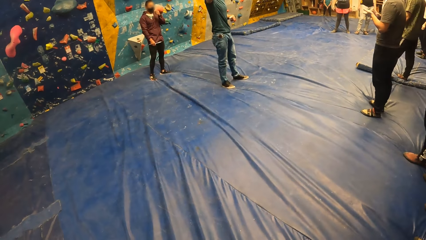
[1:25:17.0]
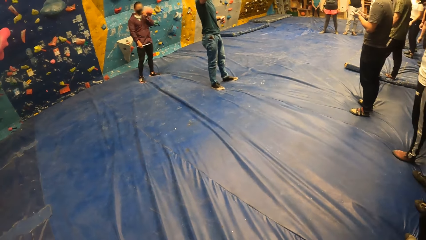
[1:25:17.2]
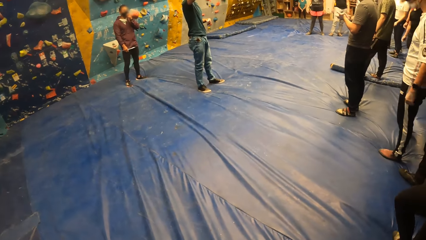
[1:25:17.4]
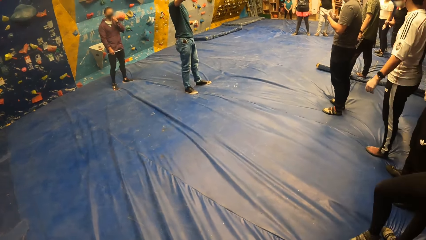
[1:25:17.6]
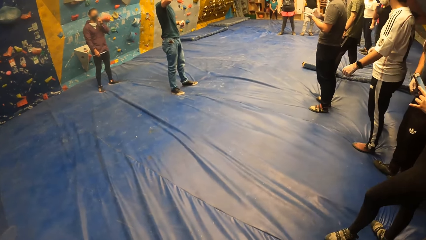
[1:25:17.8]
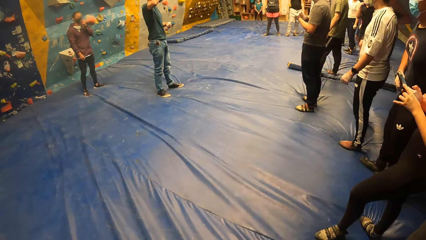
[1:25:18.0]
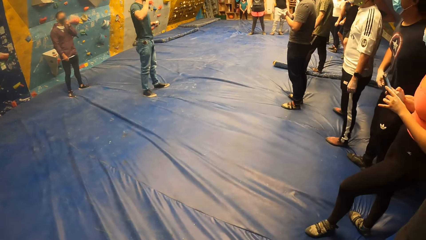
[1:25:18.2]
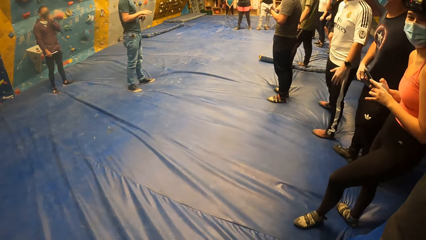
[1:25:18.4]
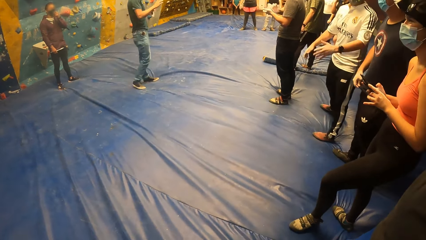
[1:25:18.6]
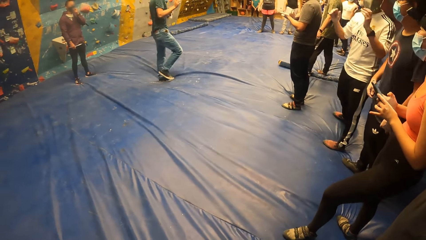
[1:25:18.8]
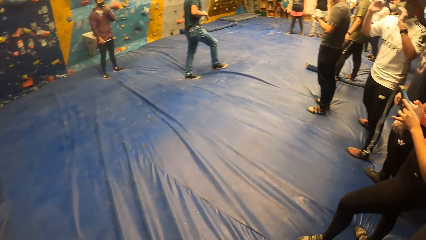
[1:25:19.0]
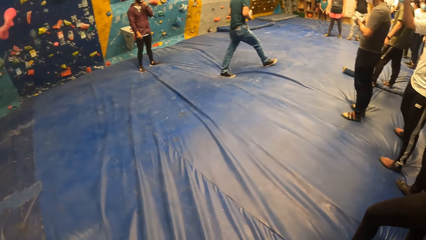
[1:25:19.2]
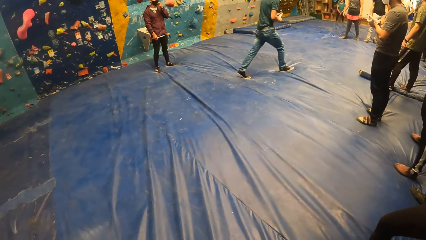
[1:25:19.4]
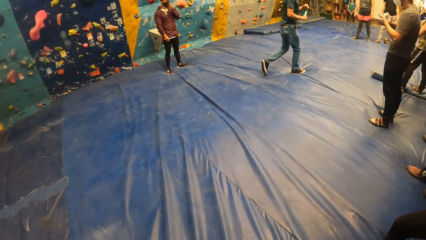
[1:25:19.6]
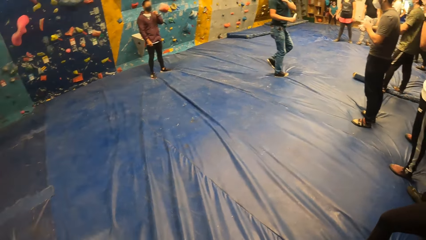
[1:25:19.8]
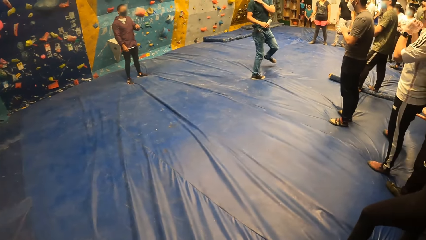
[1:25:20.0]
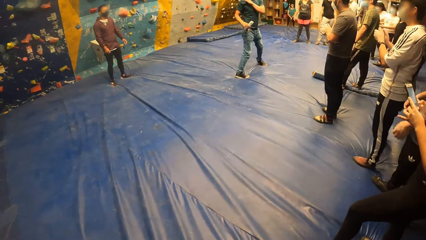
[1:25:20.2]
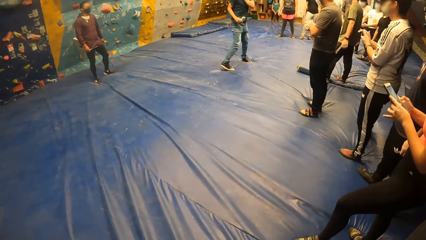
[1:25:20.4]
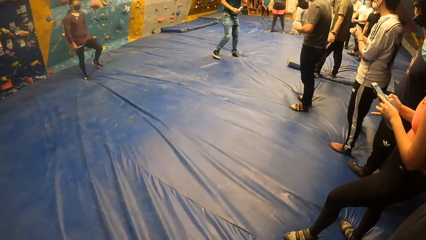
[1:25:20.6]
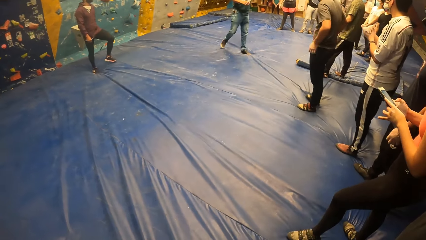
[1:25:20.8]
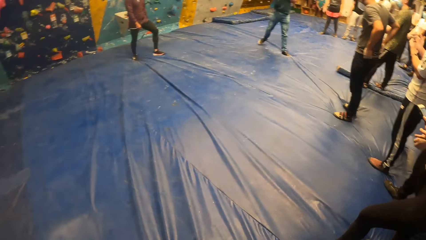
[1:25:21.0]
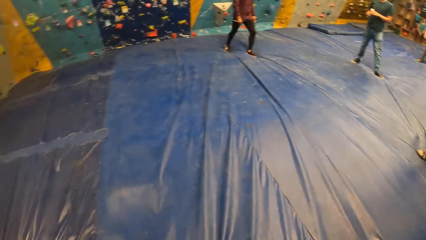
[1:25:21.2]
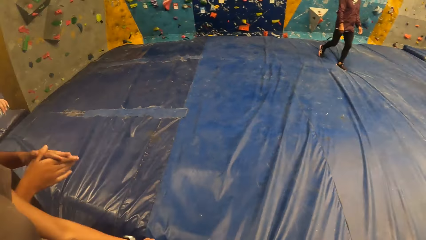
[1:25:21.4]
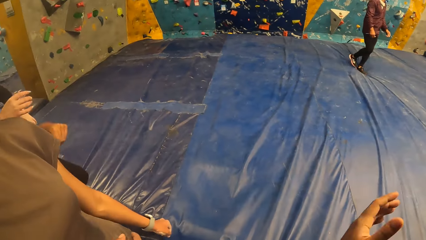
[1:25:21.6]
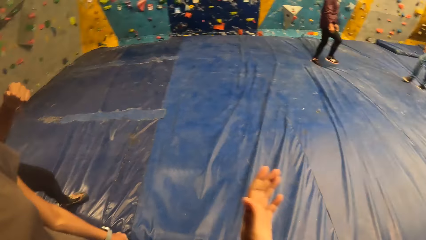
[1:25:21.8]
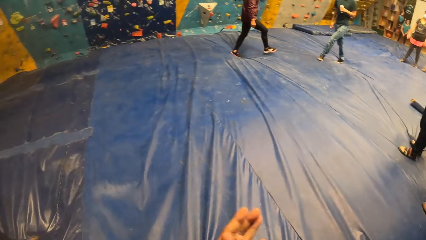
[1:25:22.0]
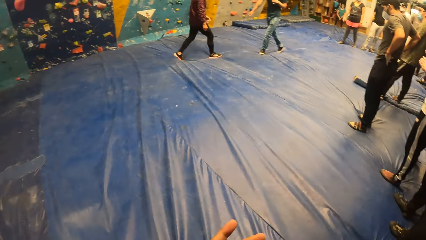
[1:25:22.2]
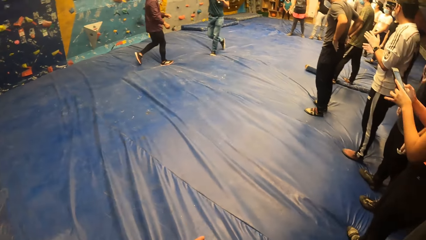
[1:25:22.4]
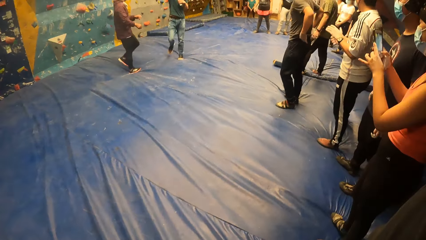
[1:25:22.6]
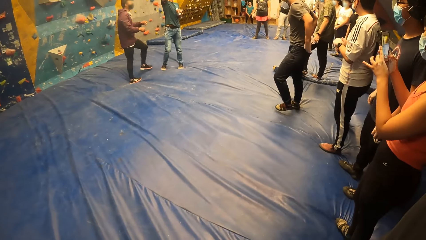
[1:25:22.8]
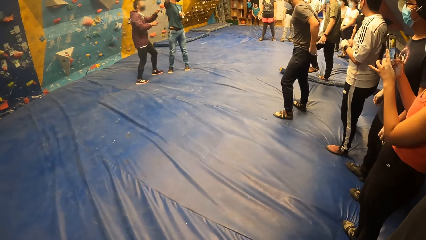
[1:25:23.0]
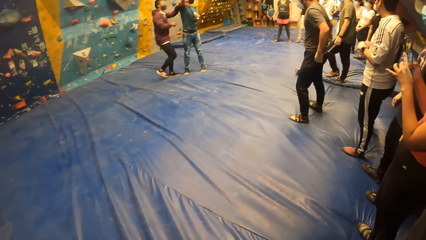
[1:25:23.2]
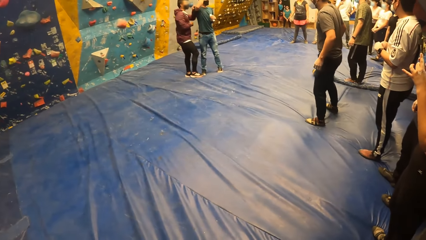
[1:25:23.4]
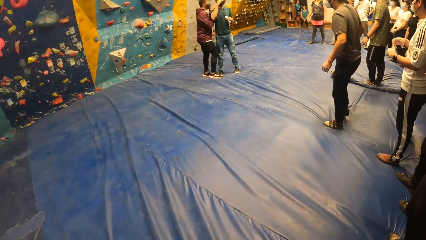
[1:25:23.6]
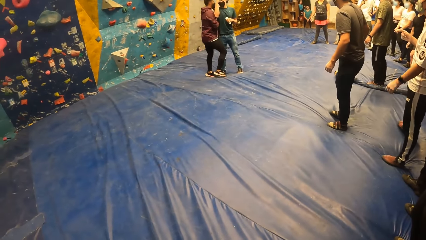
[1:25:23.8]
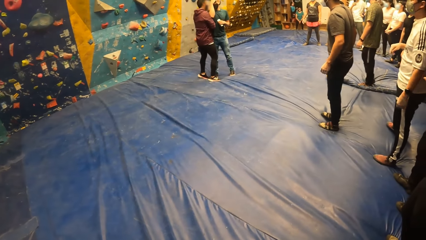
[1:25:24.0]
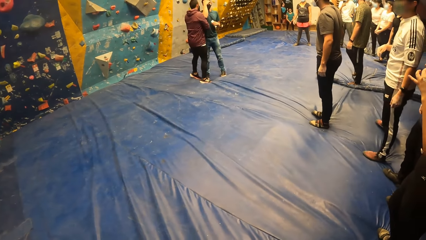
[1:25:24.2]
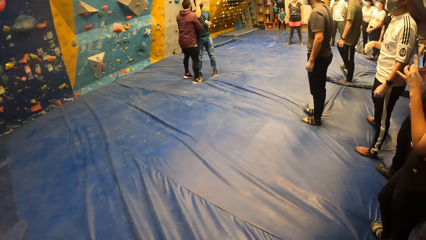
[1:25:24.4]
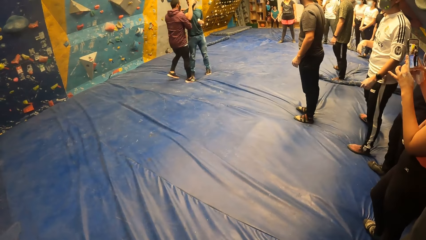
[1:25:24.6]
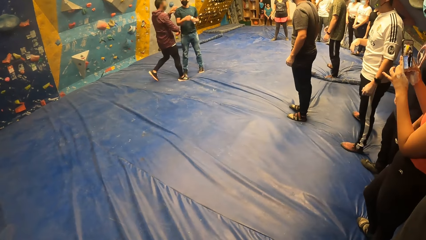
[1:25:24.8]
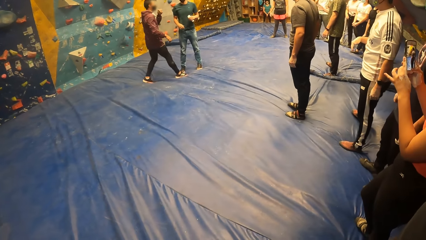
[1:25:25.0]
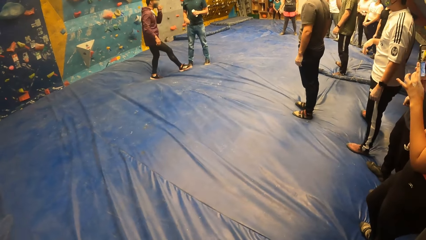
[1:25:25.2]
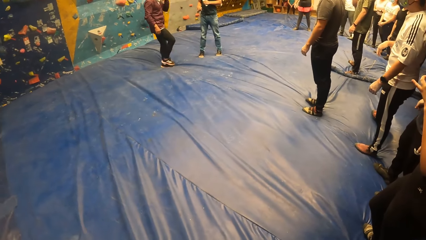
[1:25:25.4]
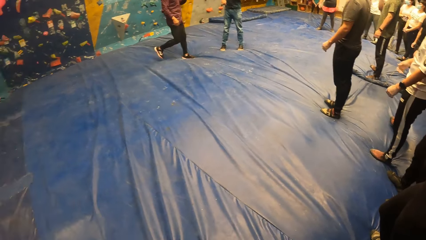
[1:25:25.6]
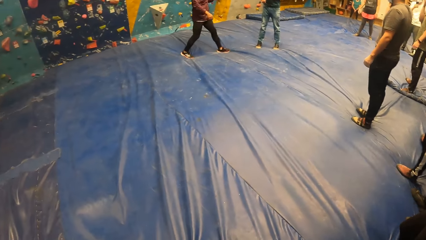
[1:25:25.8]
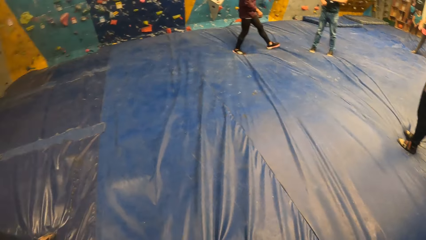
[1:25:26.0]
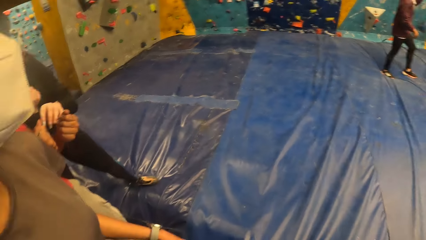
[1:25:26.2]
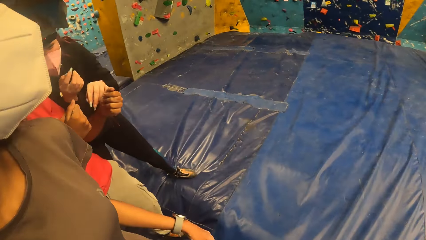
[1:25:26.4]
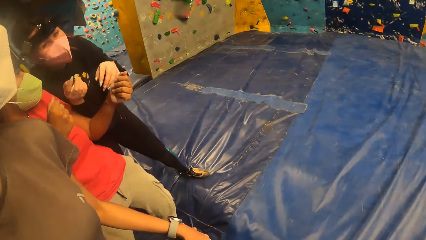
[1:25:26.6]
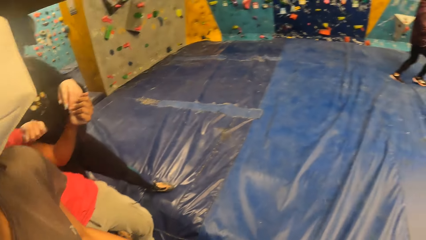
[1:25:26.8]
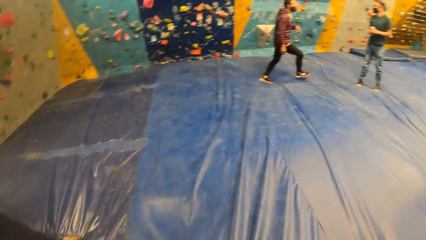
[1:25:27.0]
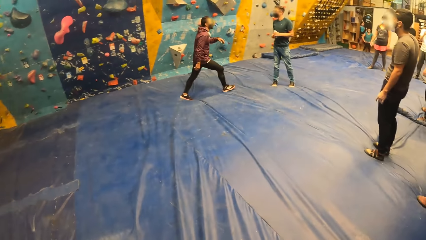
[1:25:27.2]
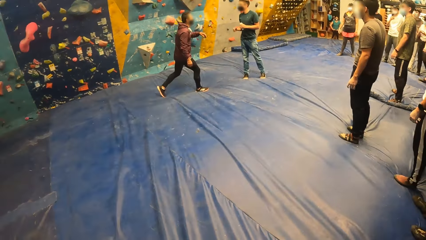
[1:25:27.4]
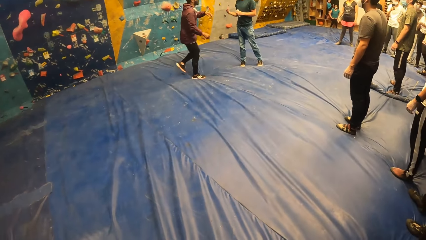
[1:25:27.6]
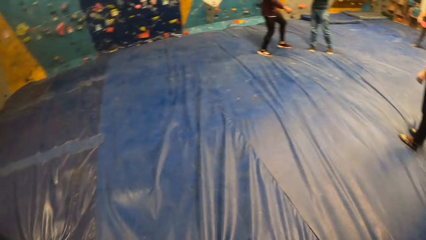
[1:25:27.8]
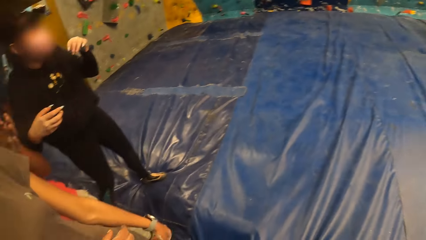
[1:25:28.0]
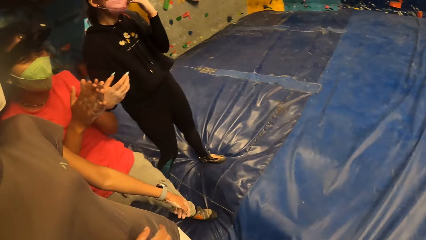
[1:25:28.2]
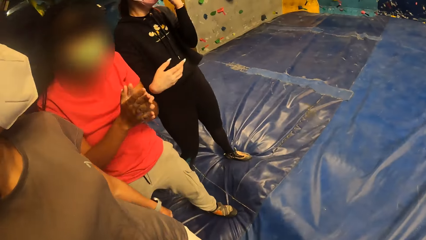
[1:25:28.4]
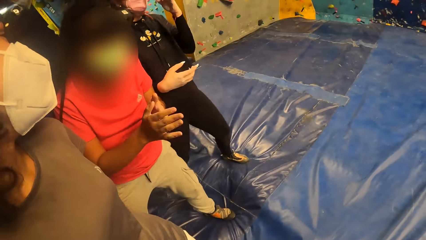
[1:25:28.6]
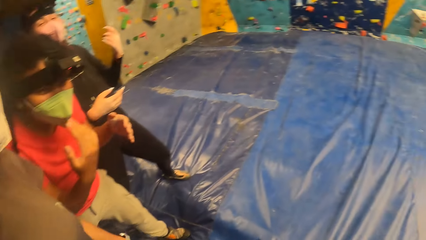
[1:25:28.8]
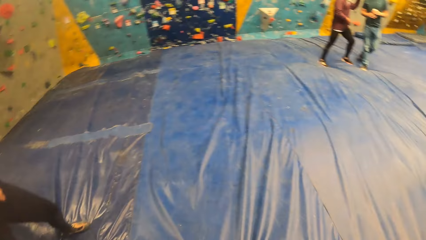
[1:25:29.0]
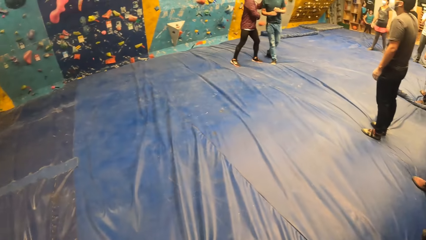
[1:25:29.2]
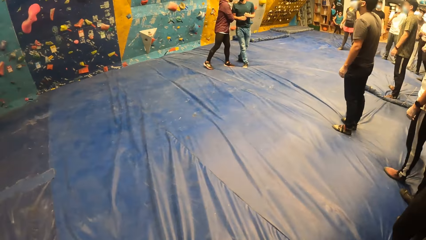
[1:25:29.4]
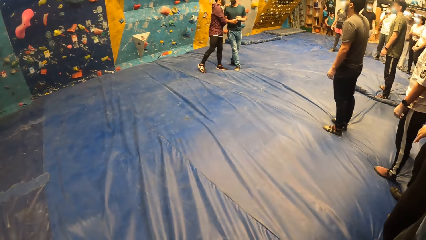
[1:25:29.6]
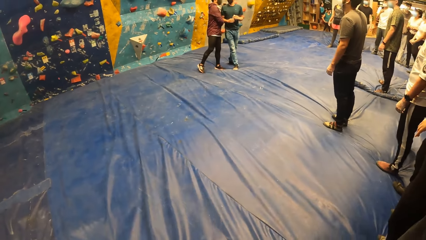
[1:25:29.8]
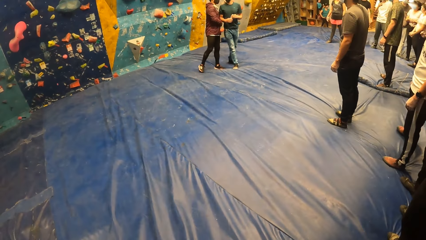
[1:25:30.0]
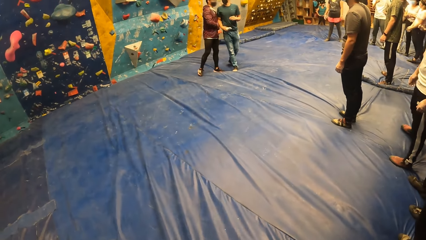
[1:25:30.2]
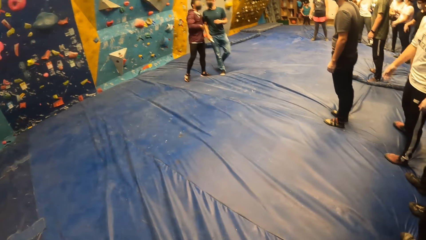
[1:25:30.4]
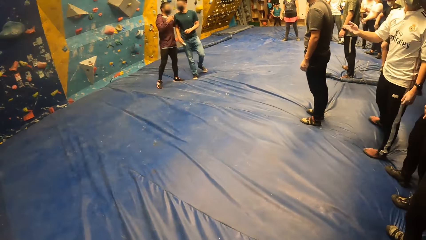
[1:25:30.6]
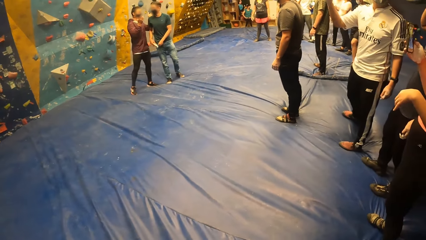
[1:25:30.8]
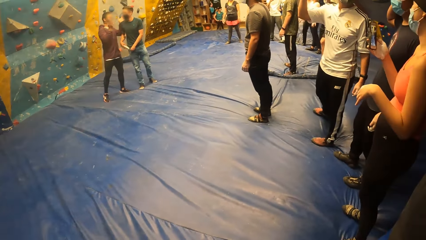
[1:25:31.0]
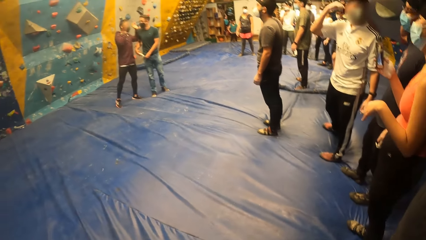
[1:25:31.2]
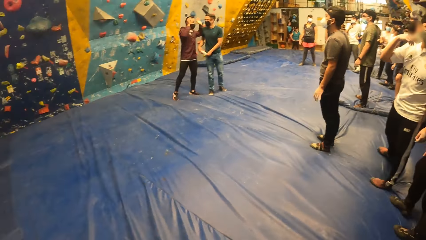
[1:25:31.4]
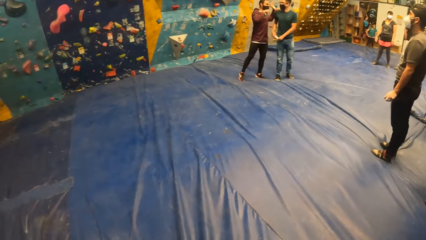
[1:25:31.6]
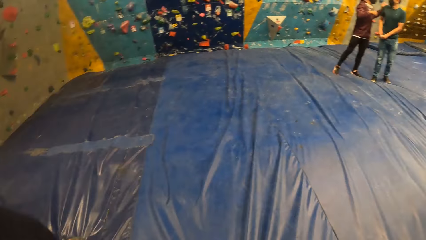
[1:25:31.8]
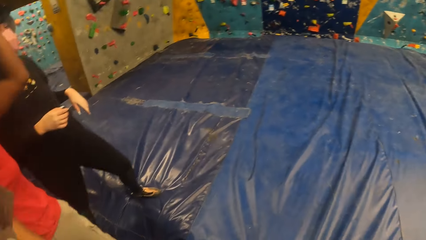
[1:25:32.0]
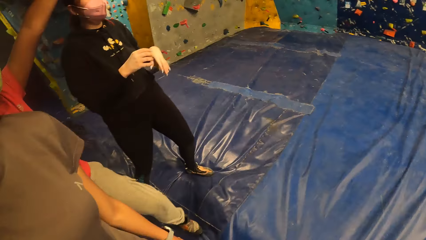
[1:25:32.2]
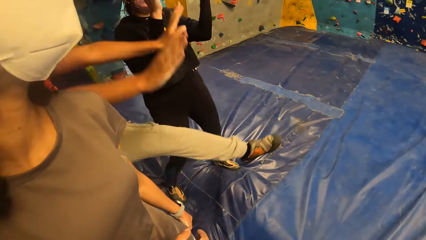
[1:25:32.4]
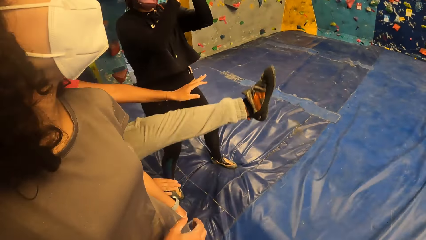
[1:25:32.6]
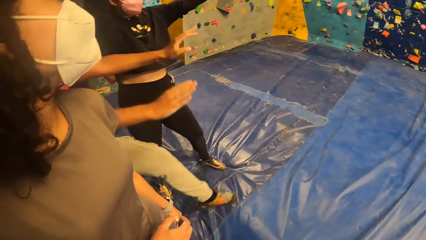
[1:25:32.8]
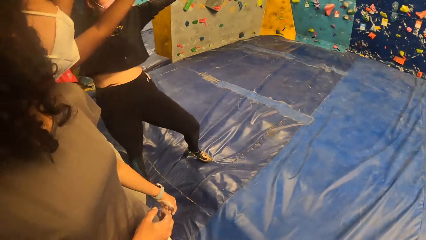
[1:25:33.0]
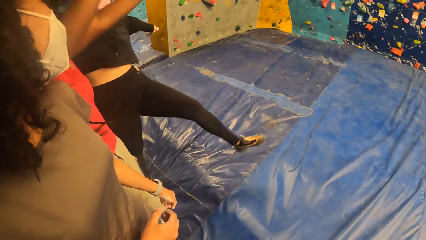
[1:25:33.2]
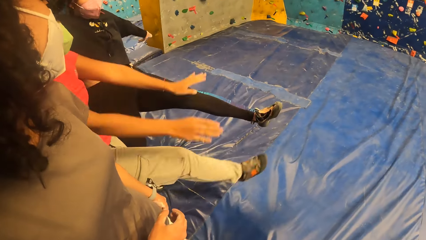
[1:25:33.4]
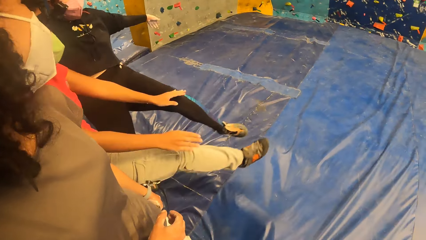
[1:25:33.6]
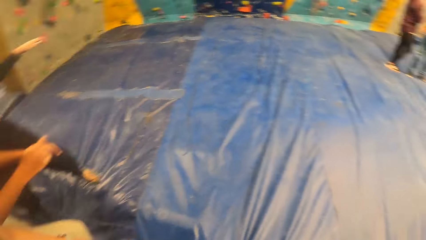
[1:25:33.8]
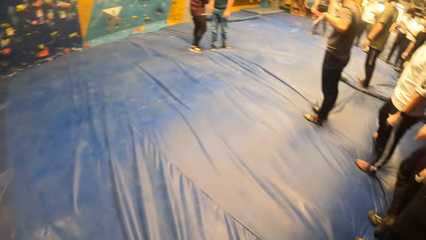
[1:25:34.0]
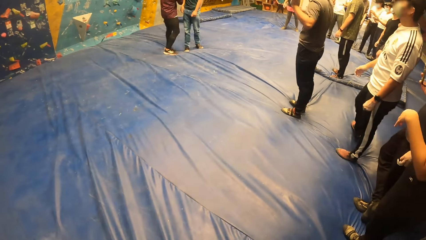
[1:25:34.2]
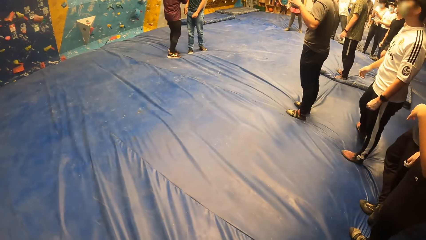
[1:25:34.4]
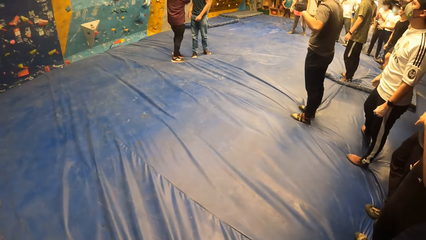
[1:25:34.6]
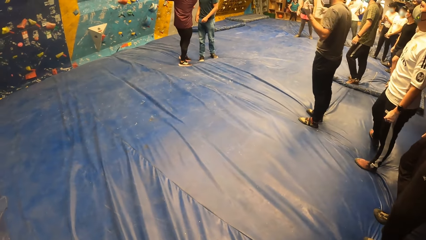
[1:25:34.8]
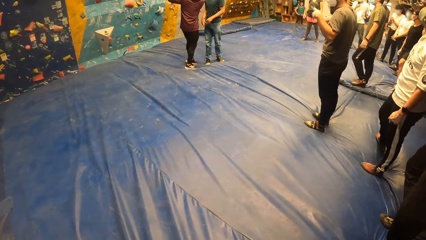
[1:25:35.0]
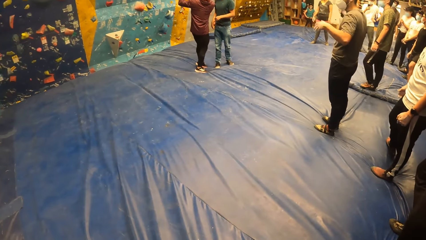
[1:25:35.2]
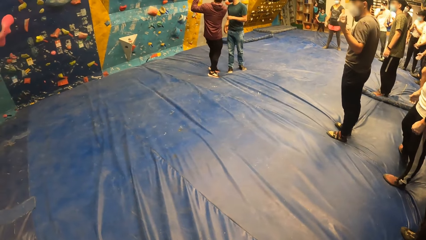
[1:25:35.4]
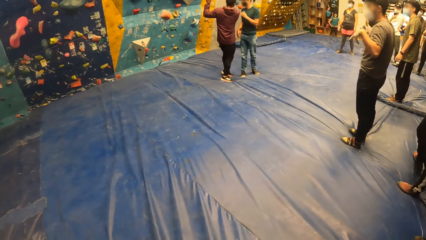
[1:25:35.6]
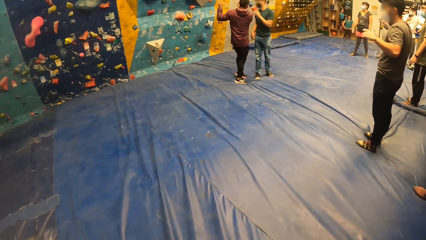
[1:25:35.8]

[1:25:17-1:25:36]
The man interacts with another man. The other man covers his face with his right hand. The first man adjusts a nose mask on his face with his left hand. The woman interacts with another woman. The first man interacts with the other man. A third man shakes both hands.
